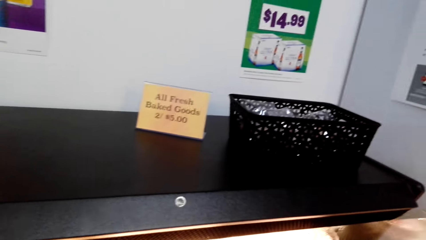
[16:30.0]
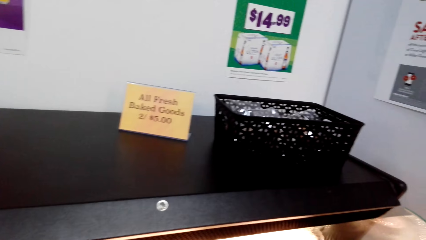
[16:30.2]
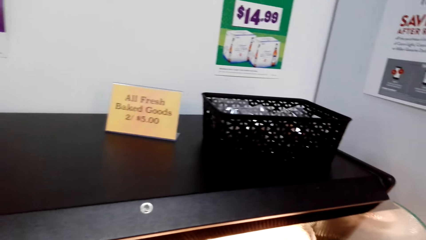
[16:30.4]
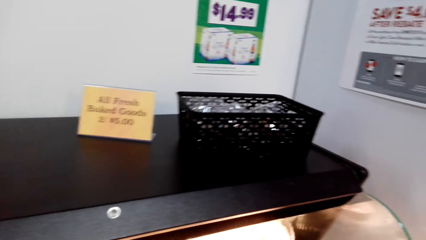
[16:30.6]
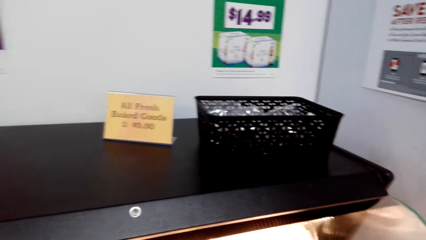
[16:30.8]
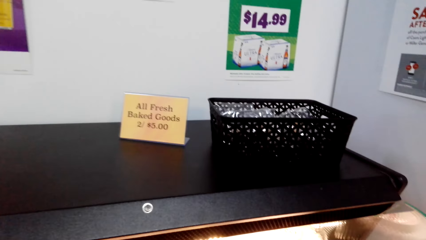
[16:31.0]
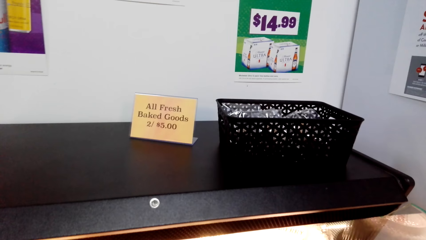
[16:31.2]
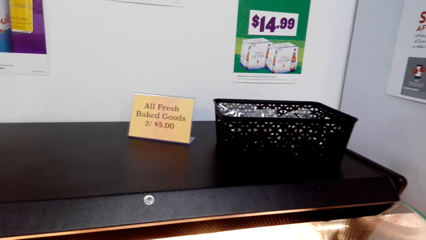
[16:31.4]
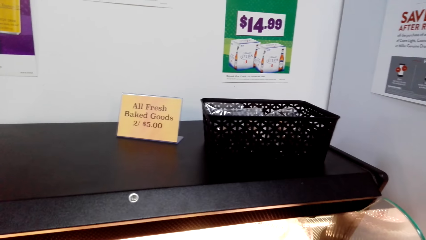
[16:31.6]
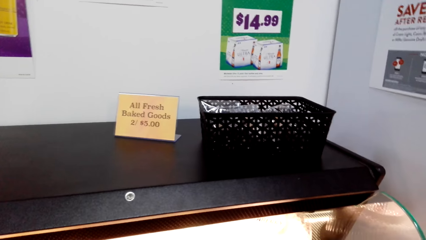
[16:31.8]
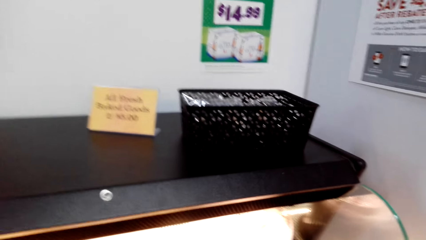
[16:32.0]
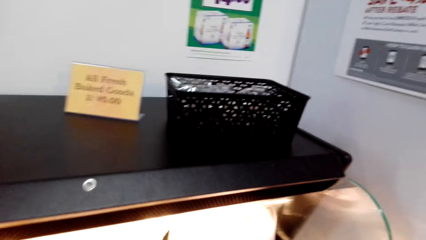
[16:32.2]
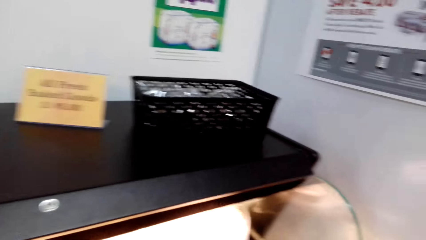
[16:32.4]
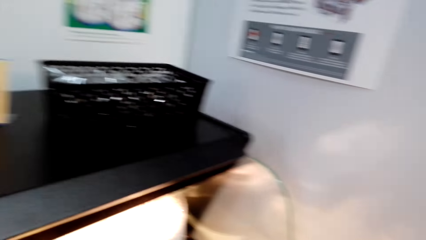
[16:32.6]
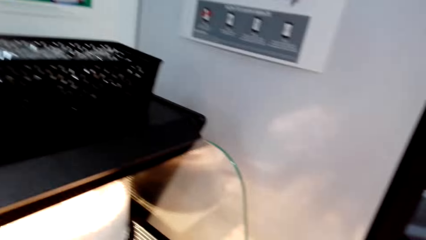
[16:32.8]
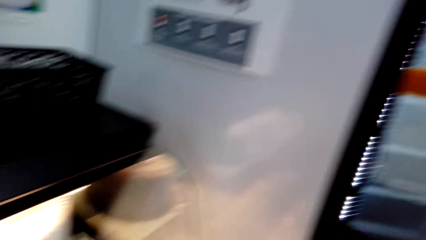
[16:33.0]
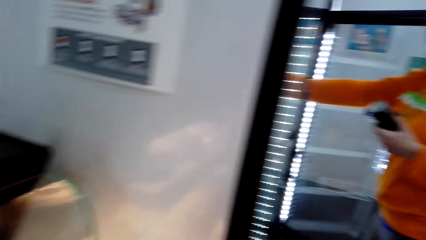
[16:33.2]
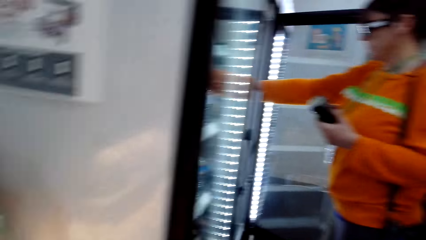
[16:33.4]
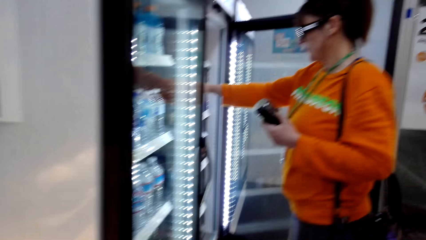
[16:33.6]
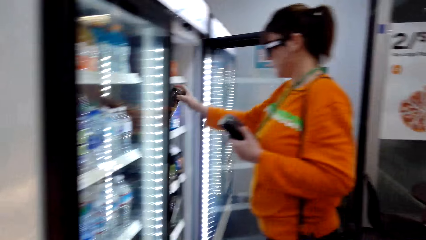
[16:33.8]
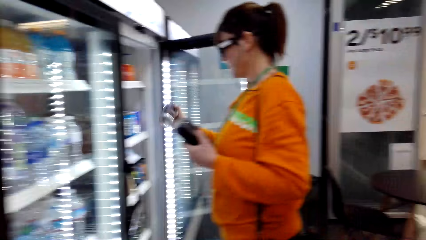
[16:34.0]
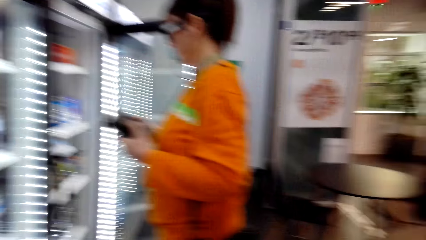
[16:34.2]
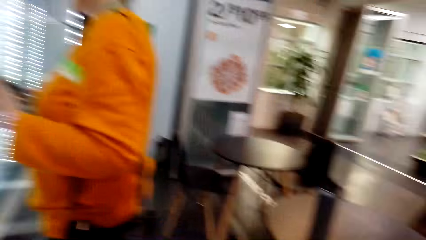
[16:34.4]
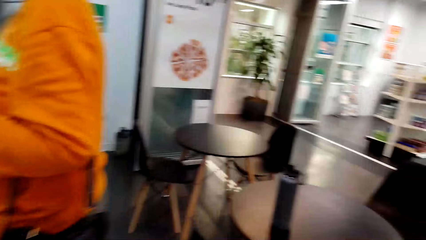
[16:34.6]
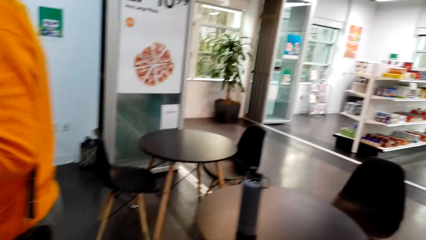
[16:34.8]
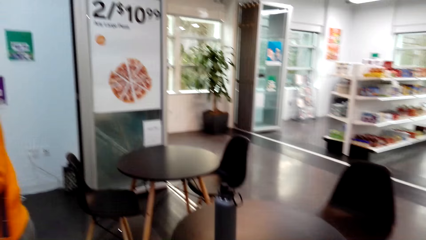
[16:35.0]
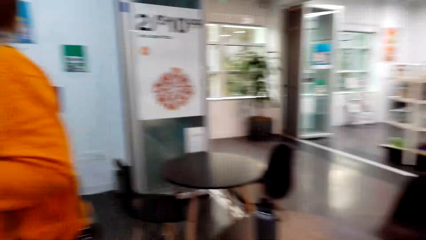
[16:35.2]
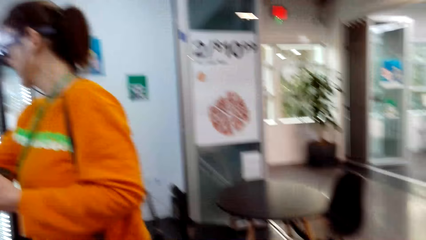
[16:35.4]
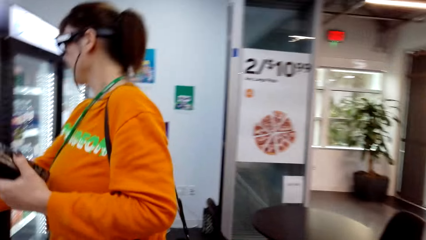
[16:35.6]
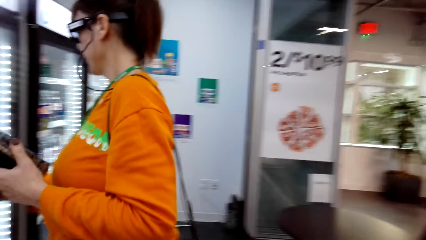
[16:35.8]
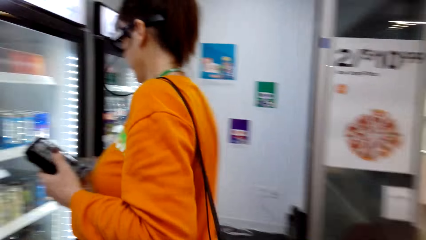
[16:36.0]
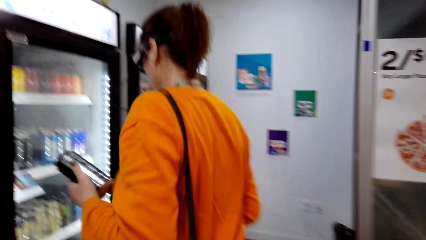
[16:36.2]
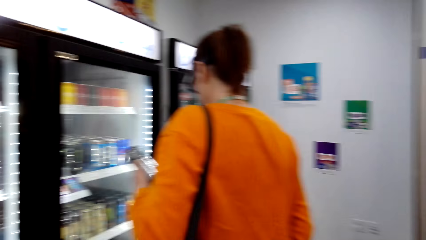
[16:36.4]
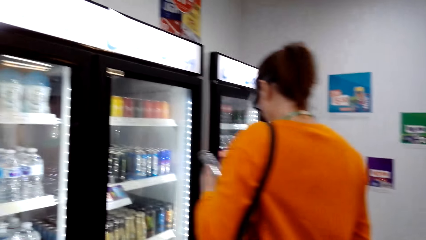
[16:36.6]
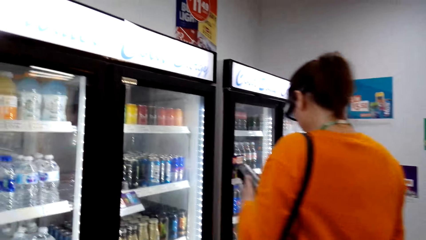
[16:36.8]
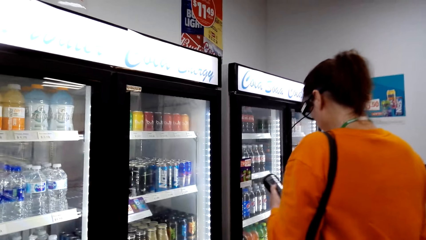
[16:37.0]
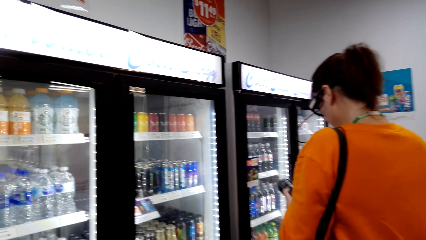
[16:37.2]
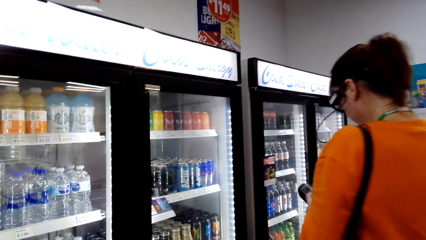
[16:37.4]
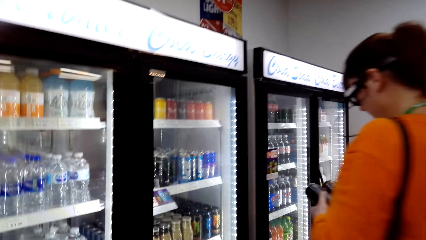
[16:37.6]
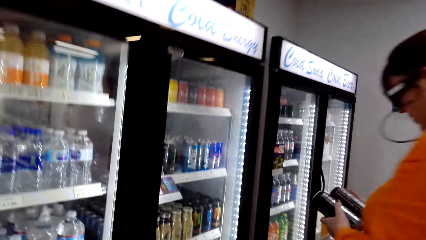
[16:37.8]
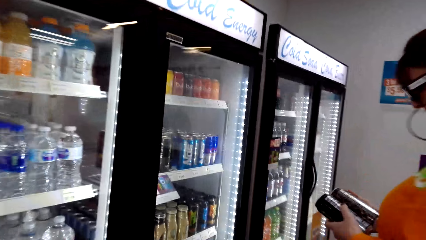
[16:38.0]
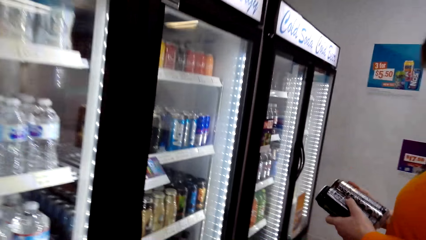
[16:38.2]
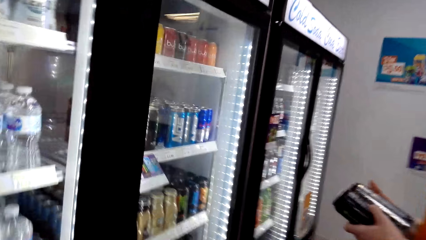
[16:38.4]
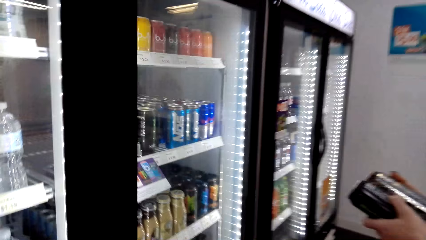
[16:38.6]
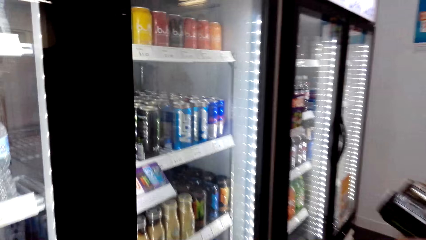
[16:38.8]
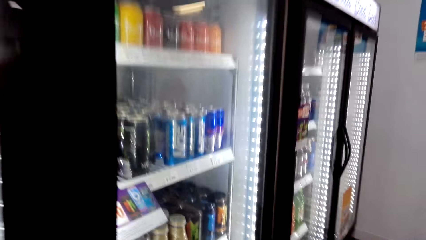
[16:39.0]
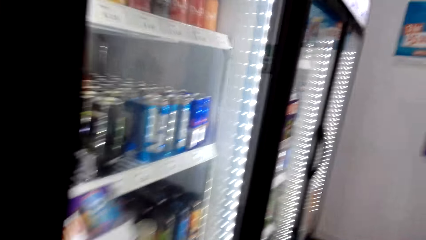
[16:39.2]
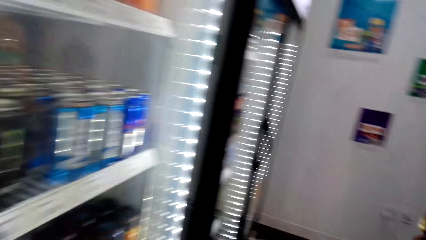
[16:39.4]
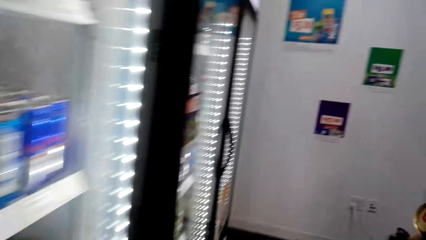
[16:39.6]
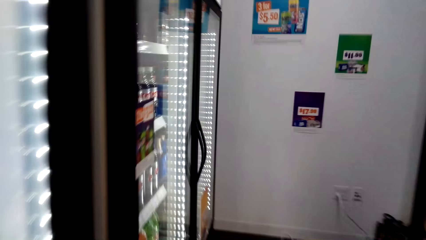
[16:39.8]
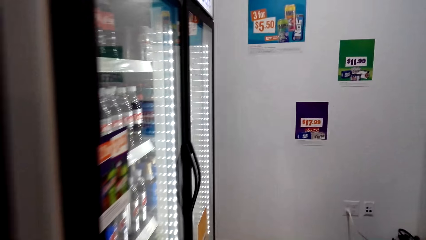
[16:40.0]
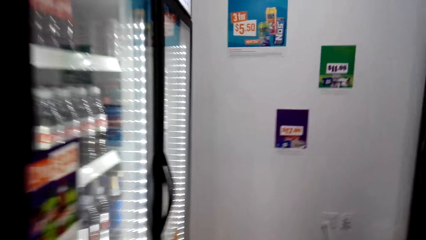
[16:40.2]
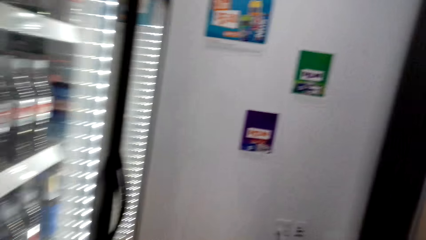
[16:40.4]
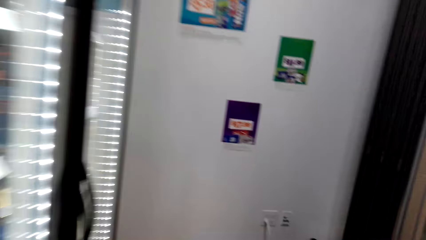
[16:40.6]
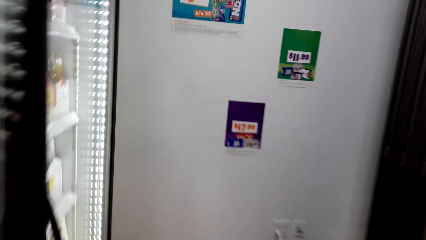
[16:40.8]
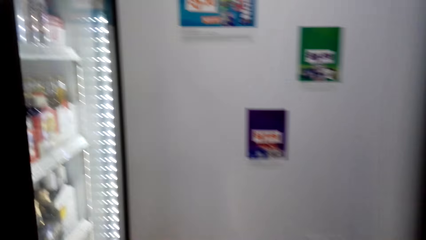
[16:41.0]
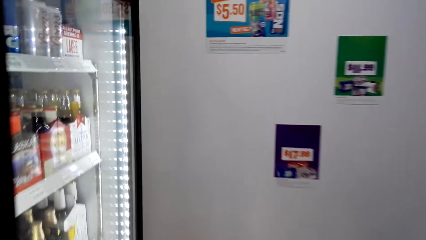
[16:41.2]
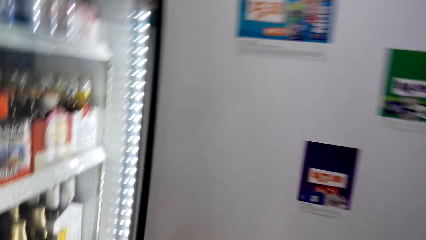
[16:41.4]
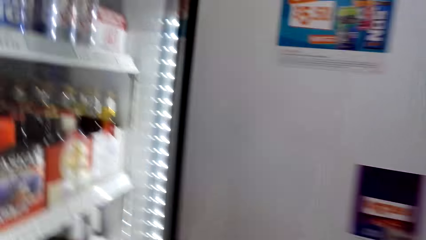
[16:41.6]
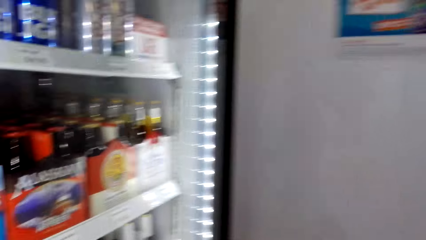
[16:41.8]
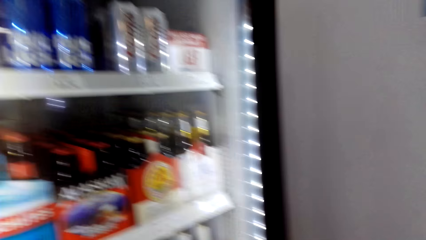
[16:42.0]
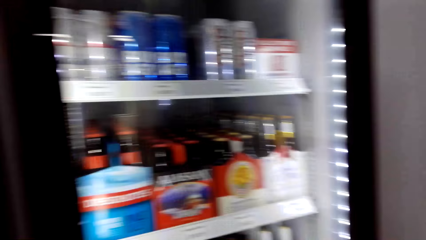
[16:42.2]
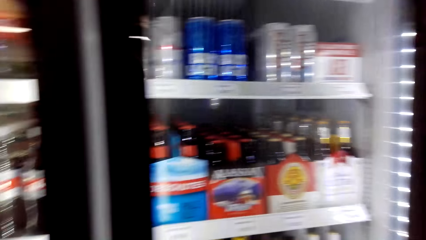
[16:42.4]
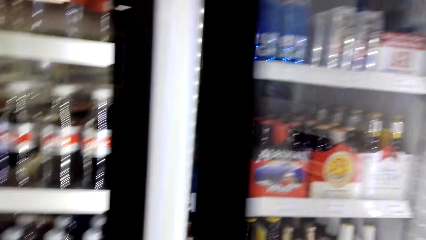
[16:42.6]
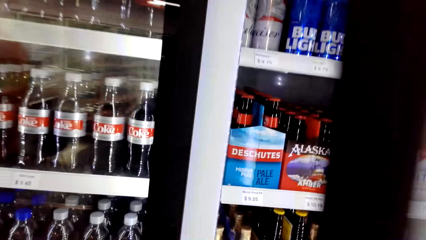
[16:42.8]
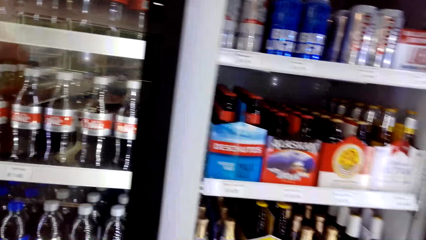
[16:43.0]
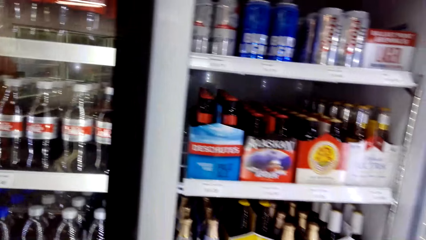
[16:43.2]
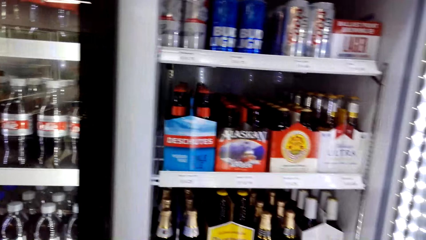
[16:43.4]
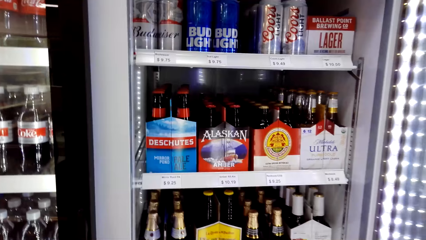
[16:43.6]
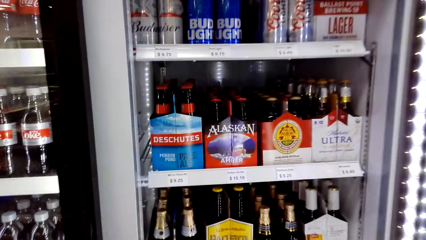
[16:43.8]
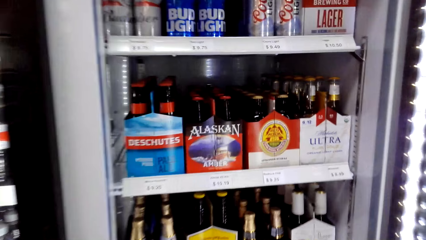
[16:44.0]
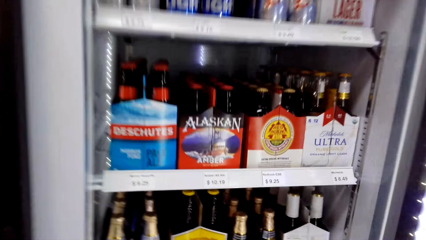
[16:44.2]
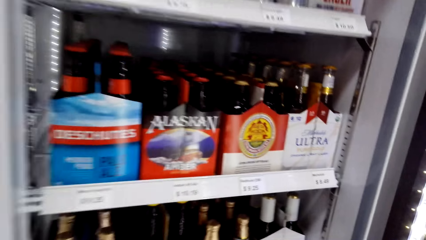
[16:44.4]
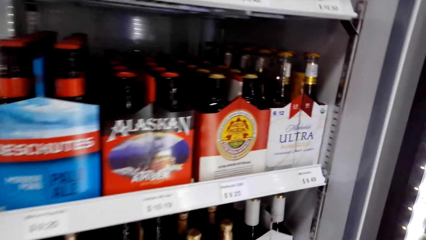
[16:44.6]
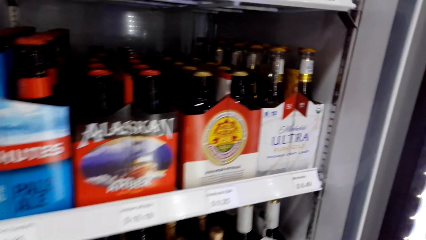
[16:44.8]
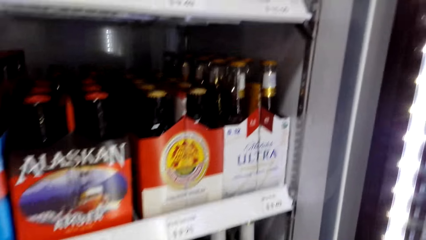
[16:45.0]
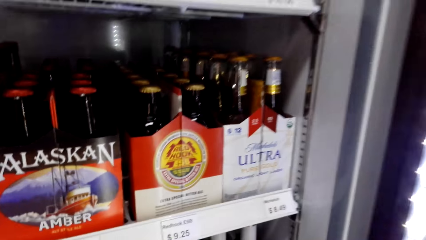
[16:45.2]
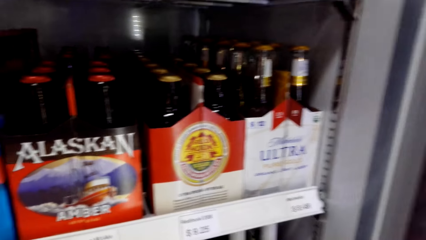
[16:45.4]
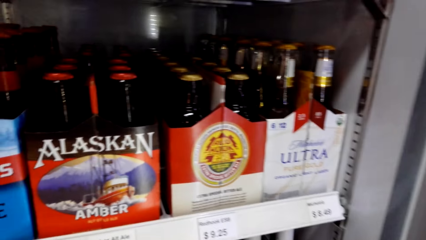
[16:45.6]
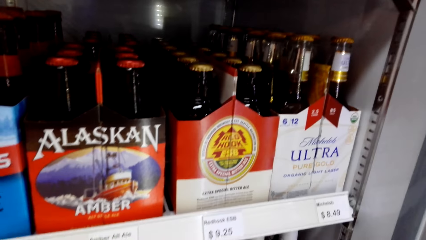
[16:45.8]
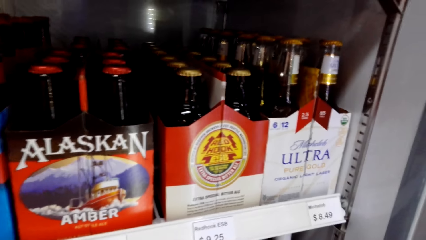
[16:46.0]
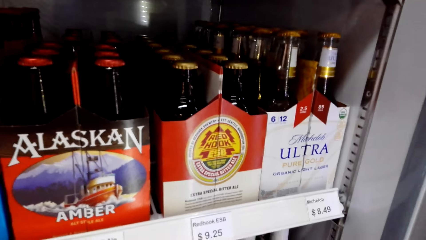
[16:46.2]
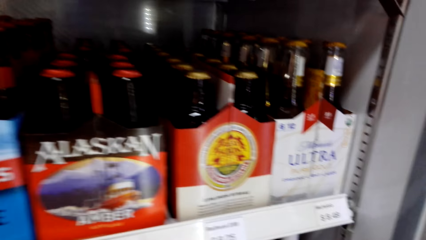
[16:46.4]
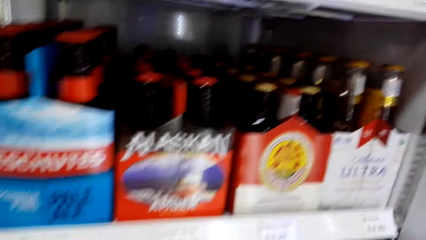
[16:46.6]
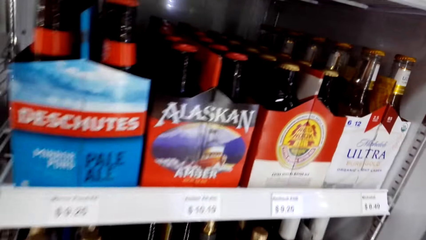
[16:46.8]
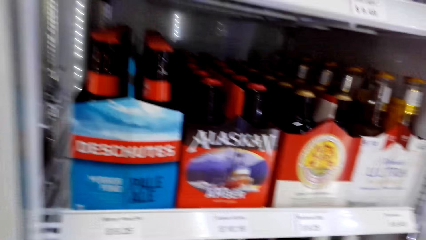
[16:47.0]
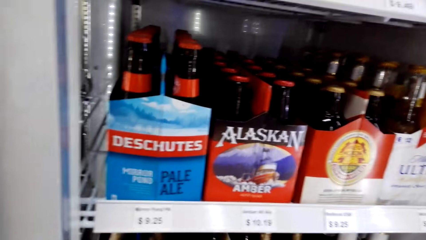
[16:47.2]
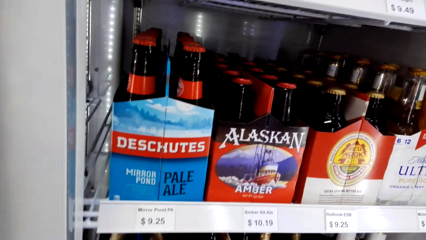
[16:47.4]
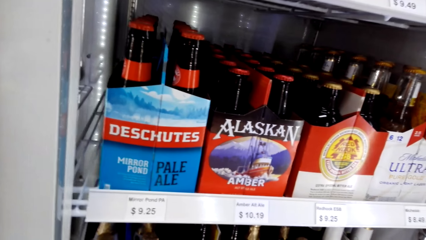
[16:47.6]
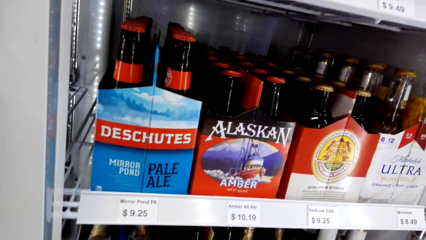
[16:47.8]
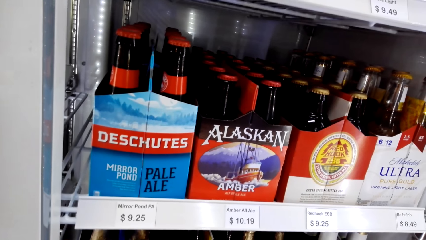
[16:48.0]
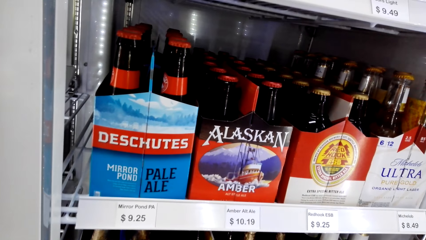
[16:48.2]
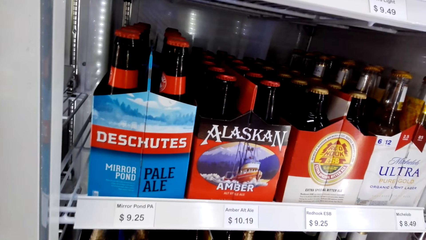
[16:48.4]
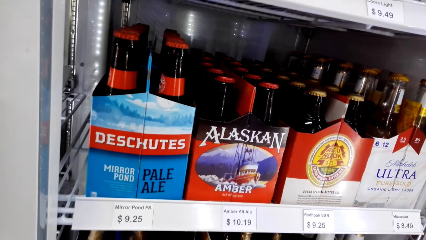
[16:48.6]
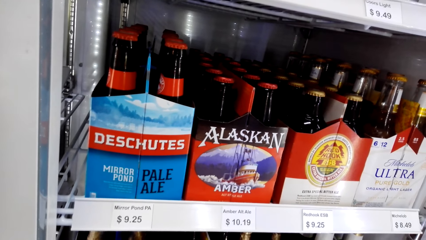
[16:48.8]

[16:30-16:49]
The camera wearer walks to the fridge. A woman picks up the tin drink in the fridge. The camera wearer opens the fridge. They stand on the floor.
